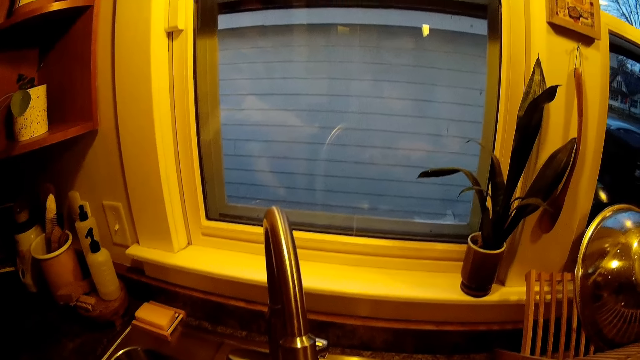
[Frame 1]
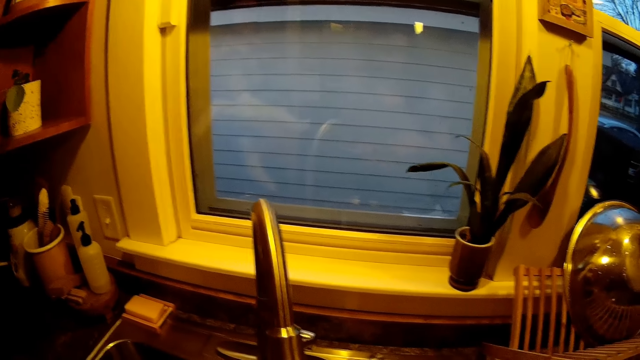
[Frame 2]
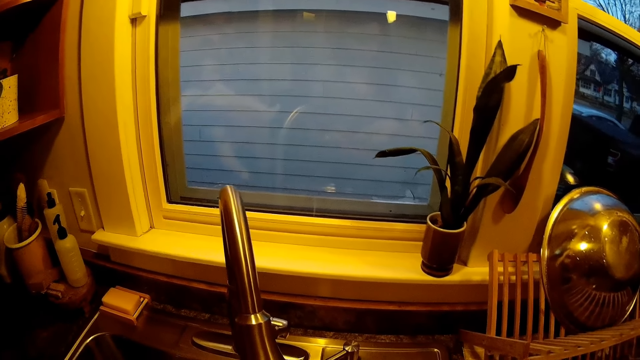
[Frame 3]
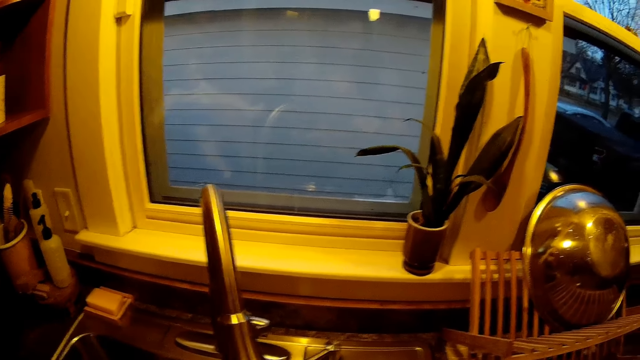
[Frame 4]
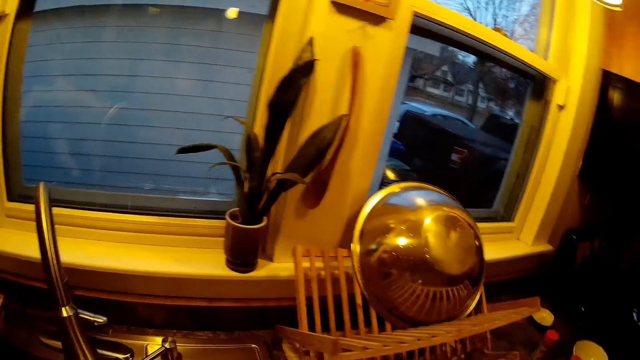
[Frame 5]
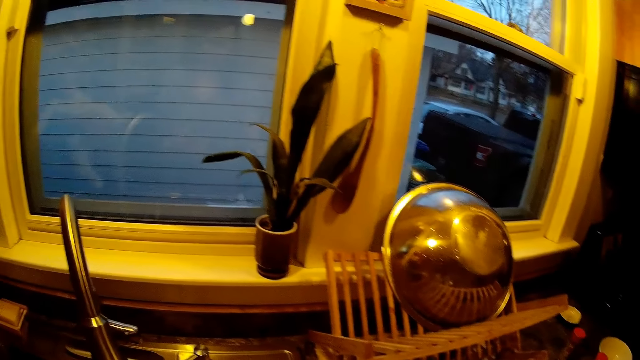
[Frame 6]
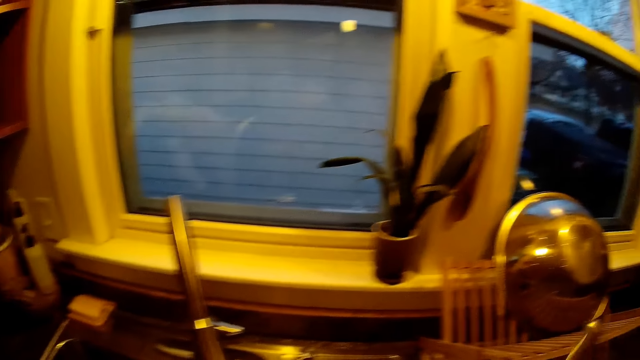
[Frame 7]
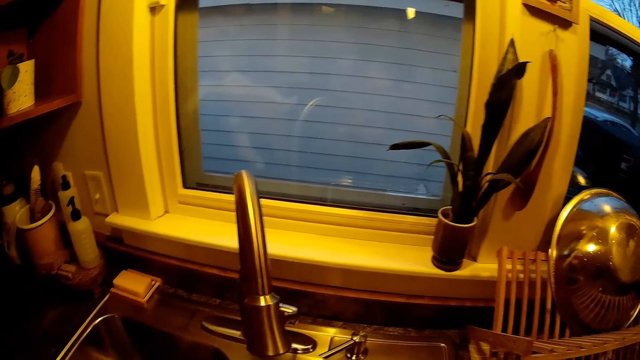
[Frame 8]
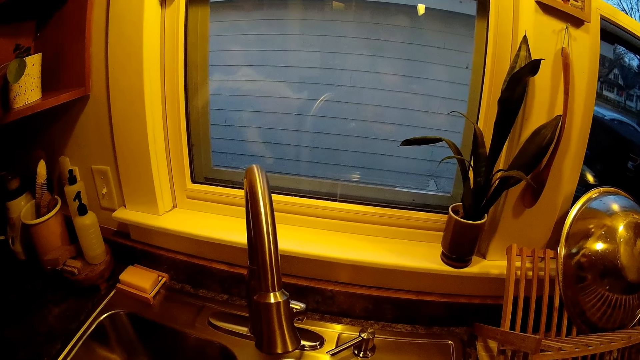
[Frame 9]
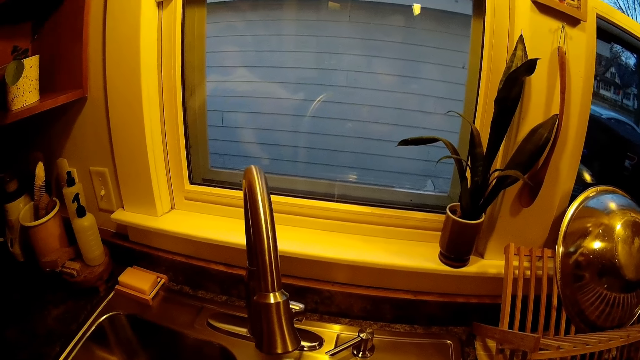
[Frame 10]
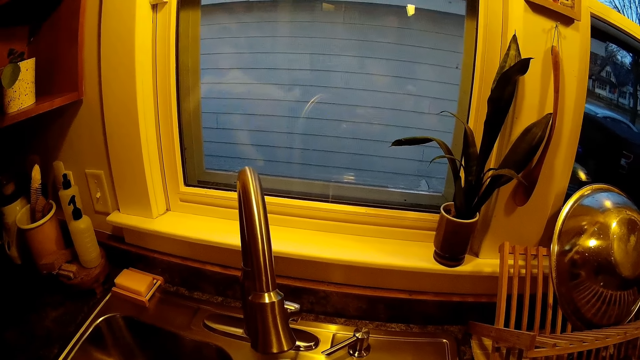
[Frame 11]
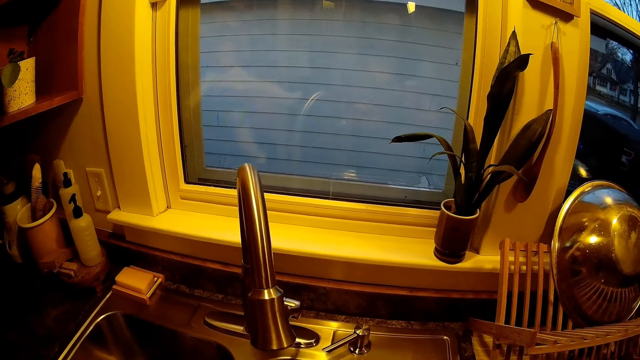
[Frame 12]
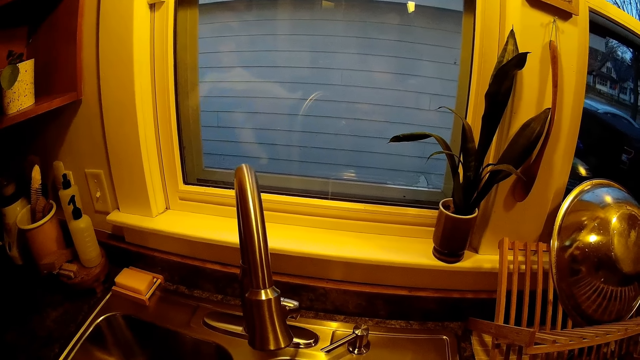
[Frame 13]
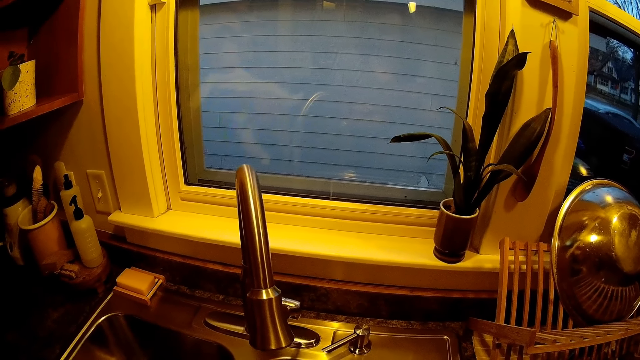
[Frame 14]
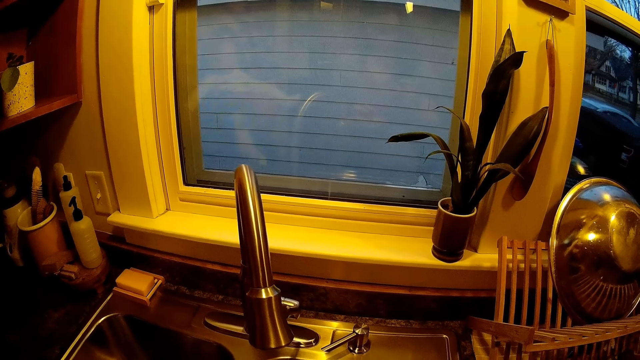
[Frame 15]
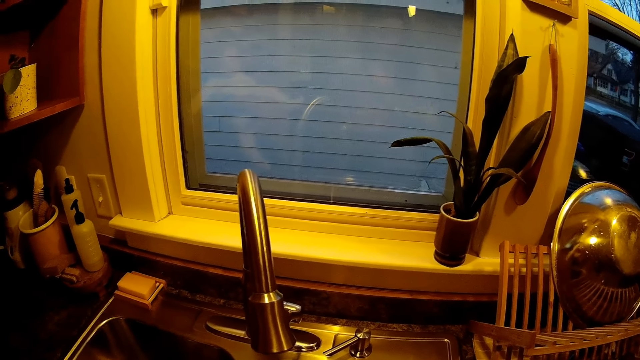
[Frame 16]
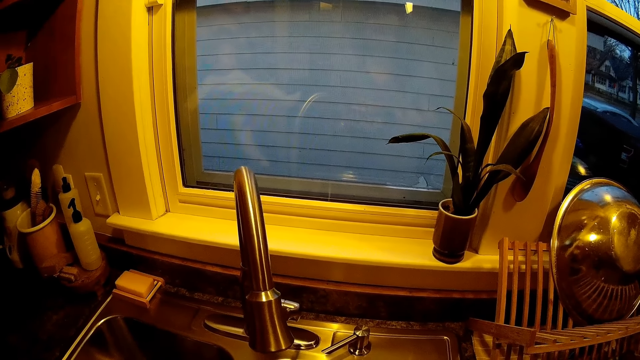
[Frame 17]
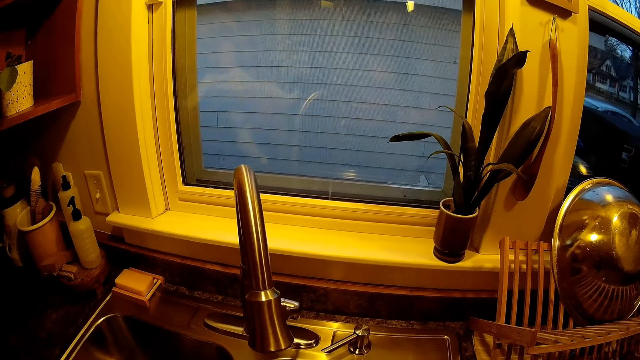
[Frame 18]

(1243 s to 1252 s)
The camera wearer looks around the kitchen.

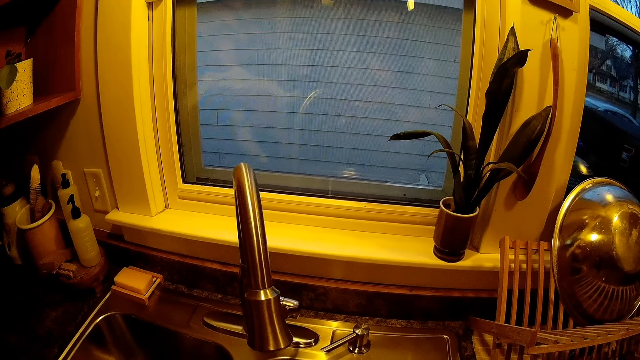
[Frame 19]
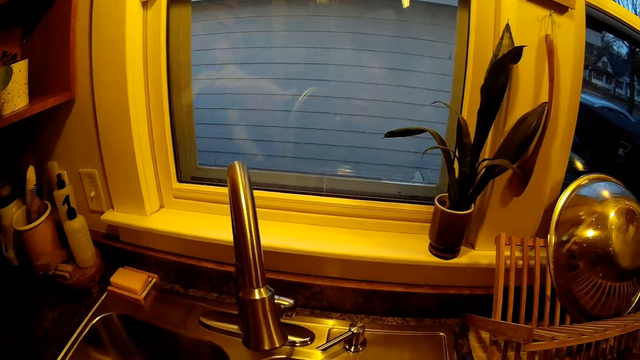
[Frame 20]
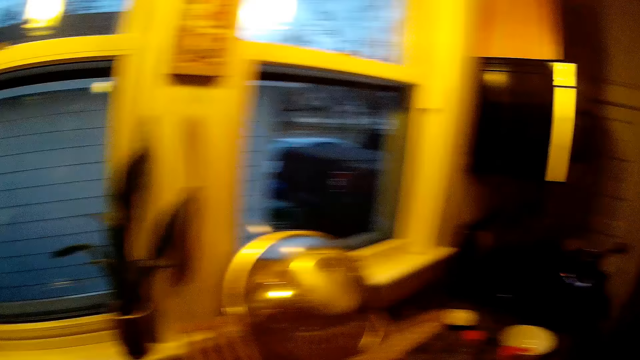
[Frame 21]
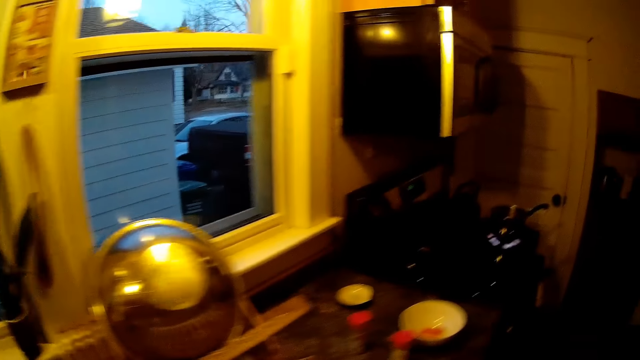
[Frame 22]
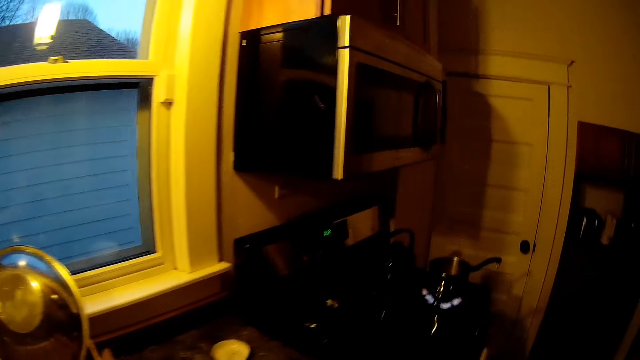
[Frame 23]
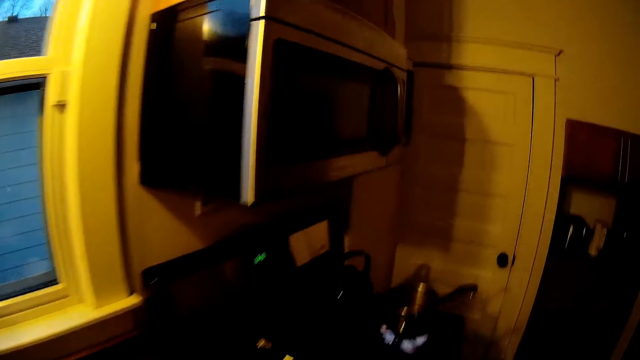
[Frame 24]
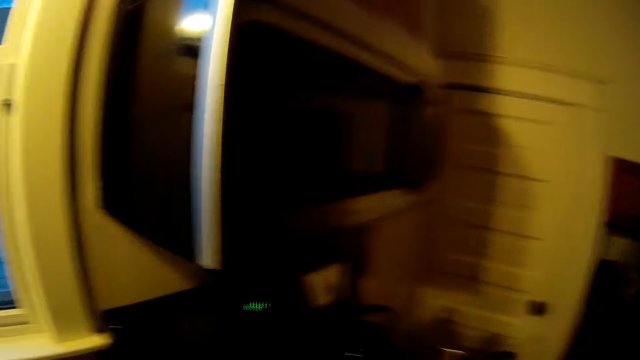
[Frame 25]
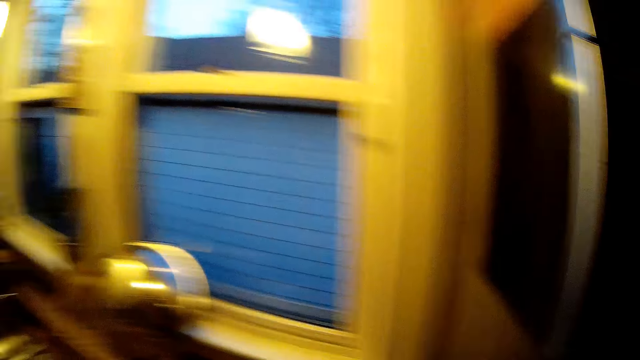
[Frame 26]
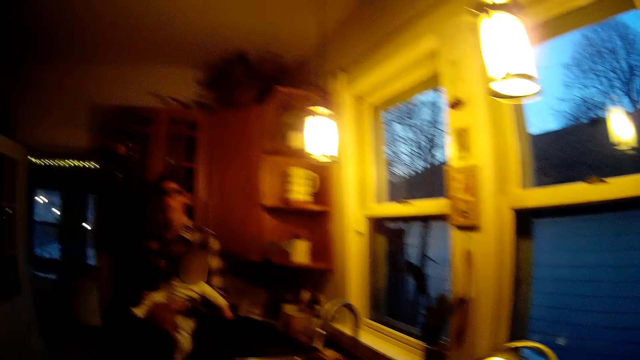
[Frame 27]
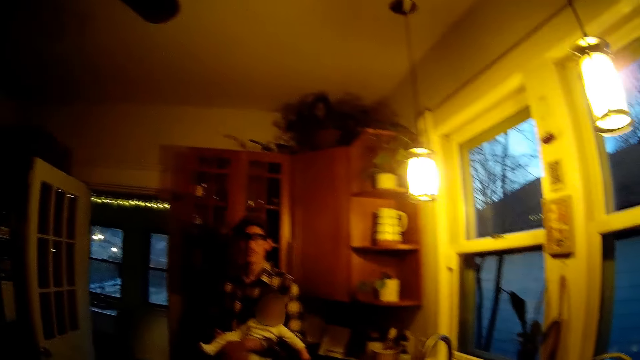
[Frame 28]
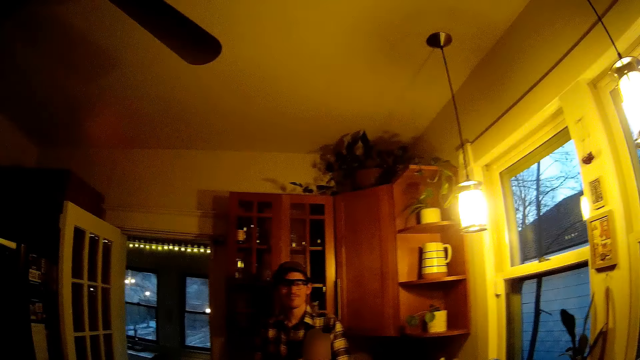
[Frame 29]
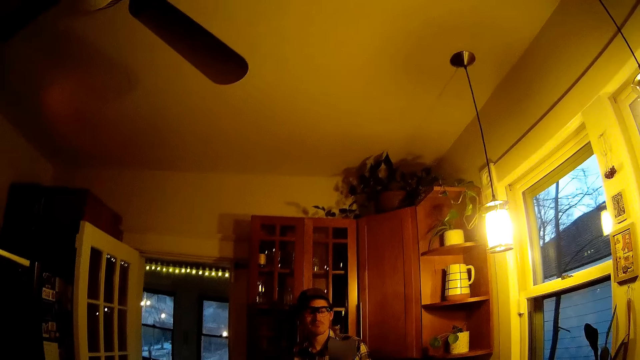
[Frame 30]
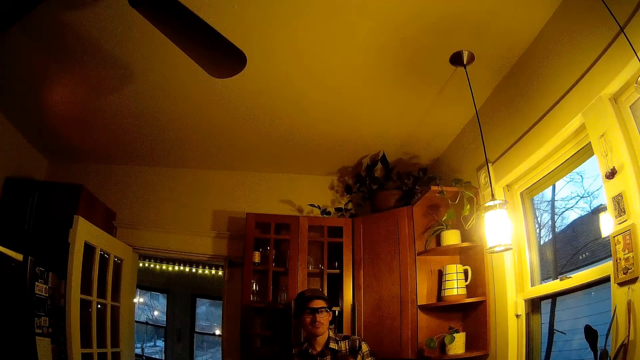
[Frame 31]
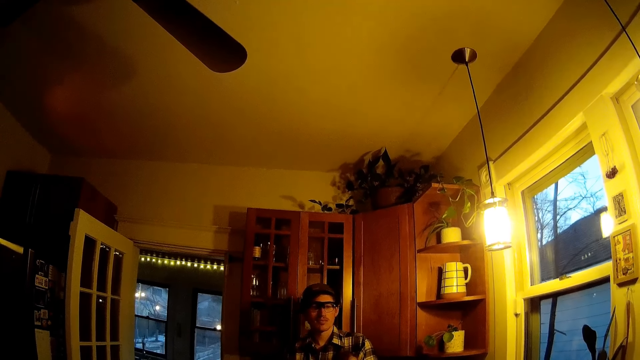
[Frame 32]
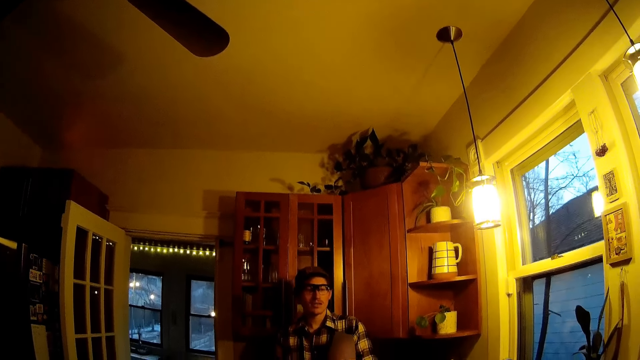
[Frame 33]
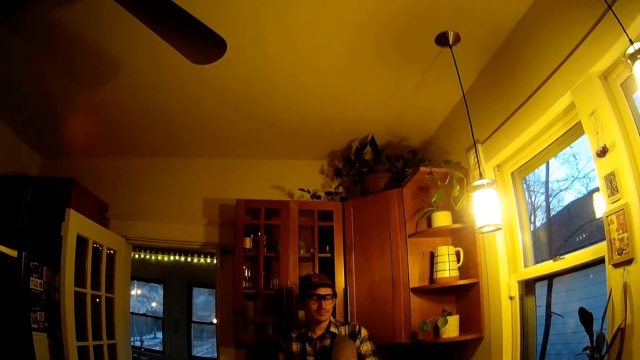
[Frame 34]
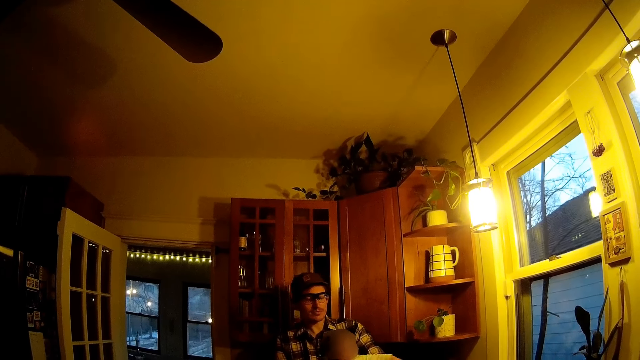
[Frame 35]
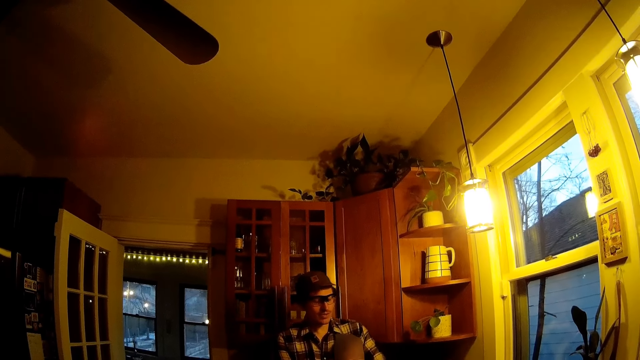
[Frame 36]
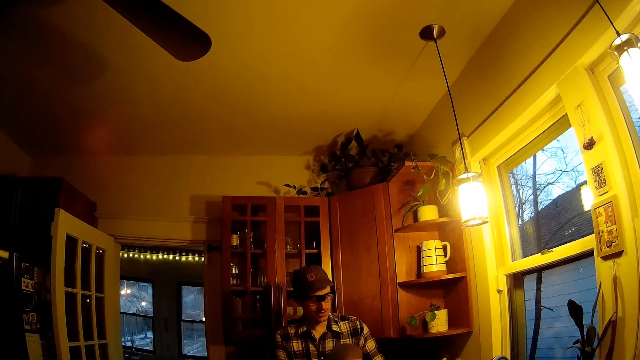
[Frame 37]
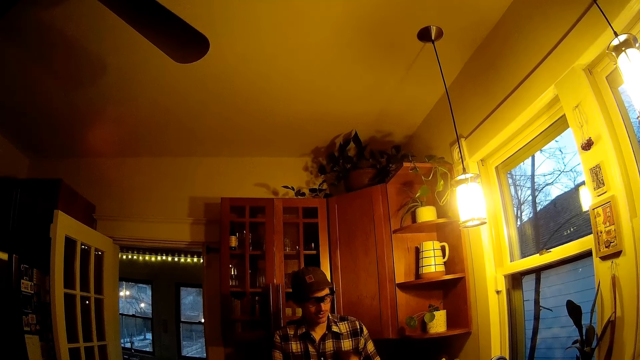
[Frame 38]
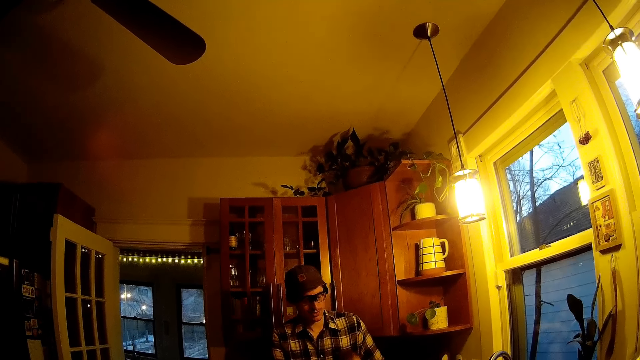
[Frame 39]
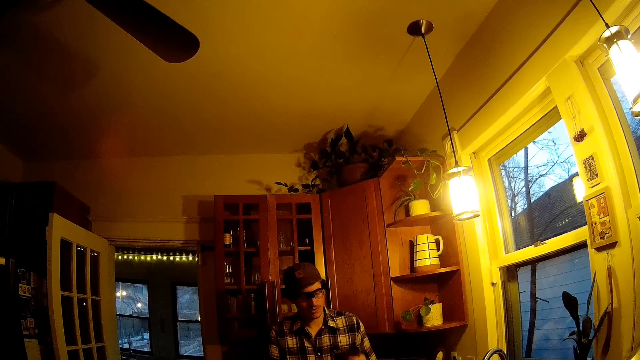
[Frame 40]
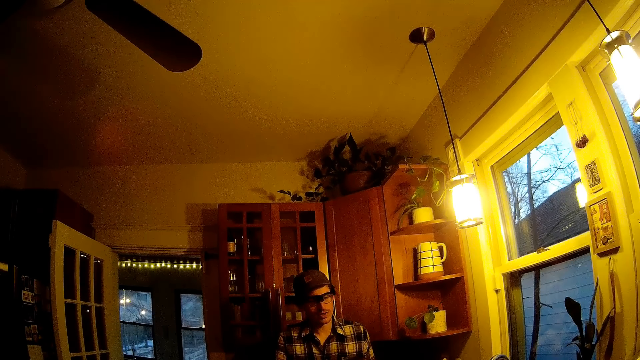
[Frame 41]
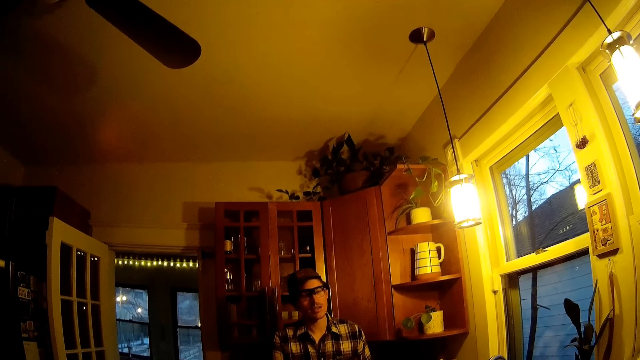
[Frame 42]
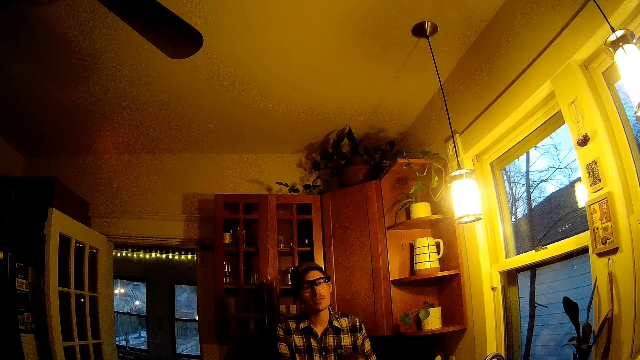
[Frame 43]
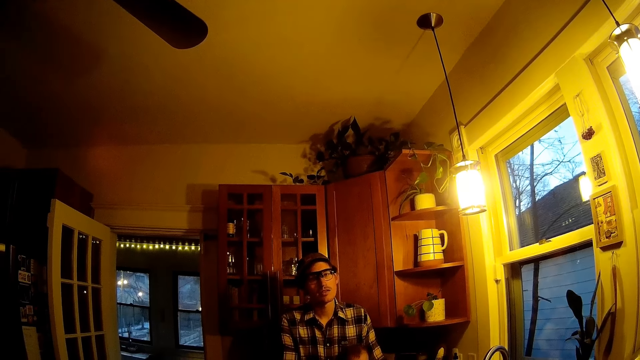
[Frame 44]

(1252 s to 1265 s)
The camera wearer washes something. They walk around the kitchen. They converse with a man. They look at the man.
